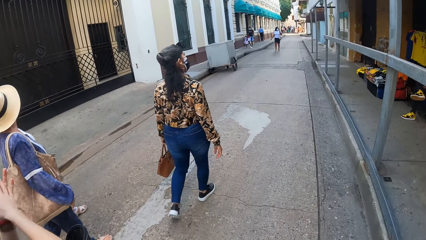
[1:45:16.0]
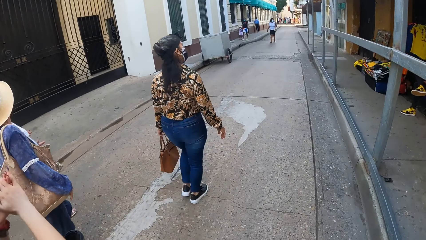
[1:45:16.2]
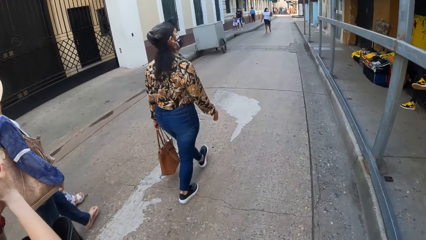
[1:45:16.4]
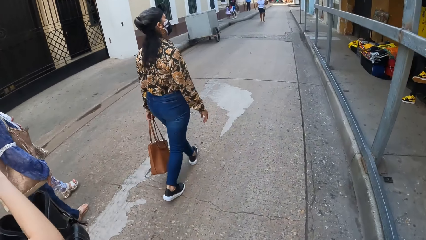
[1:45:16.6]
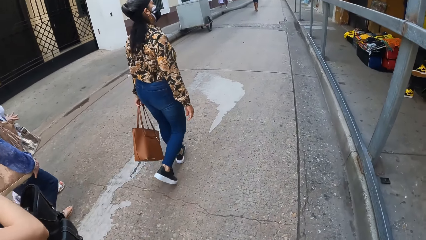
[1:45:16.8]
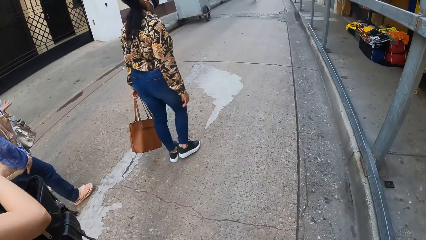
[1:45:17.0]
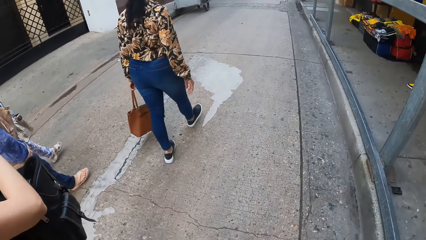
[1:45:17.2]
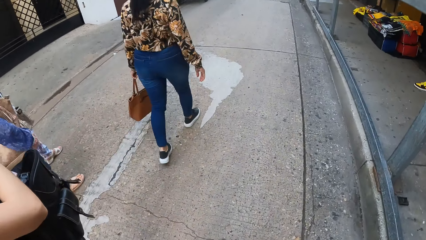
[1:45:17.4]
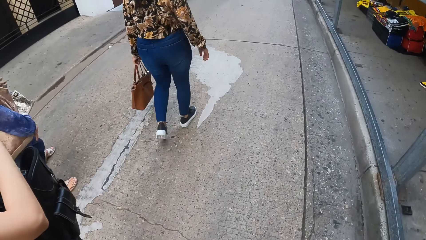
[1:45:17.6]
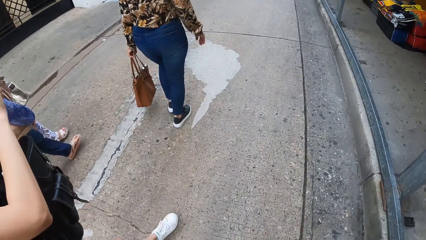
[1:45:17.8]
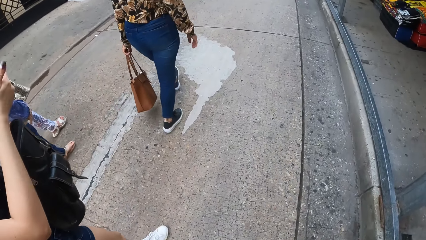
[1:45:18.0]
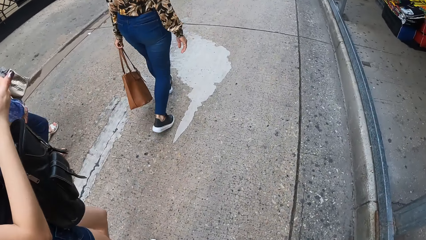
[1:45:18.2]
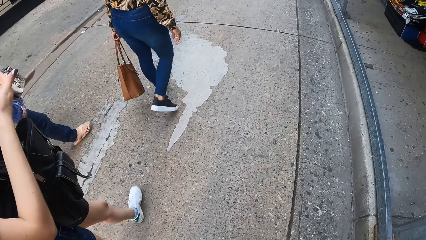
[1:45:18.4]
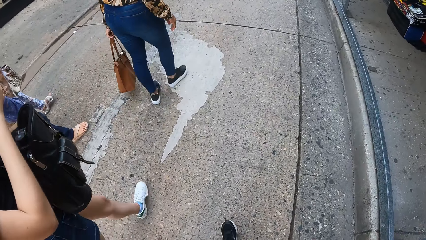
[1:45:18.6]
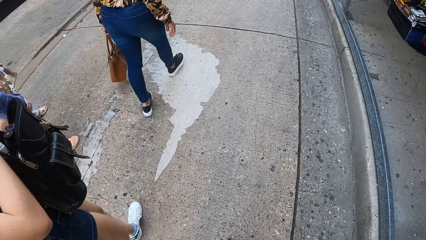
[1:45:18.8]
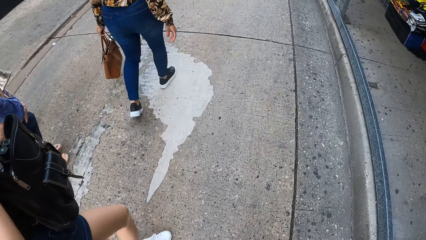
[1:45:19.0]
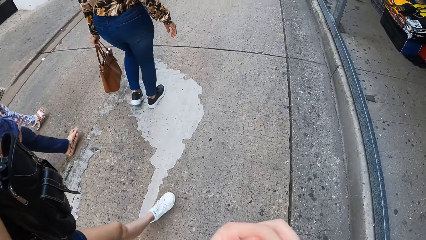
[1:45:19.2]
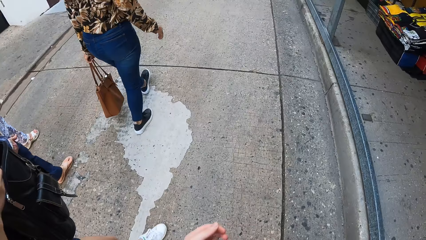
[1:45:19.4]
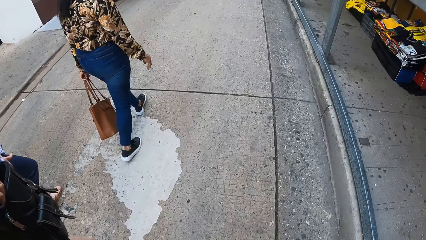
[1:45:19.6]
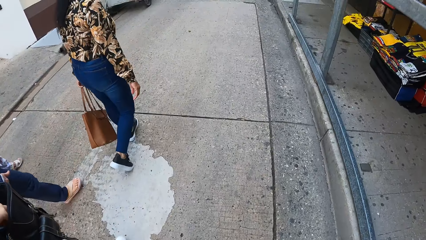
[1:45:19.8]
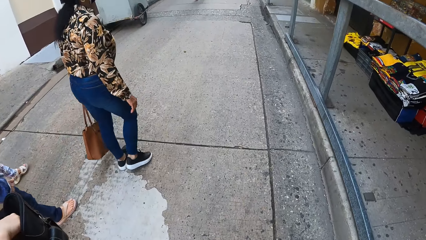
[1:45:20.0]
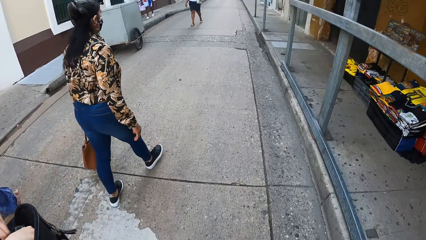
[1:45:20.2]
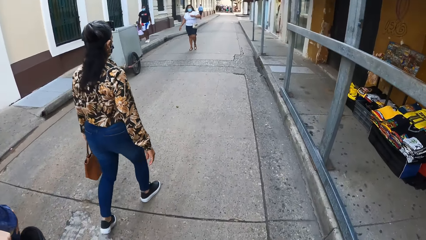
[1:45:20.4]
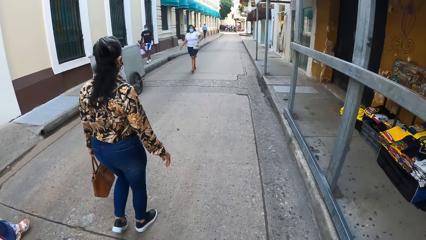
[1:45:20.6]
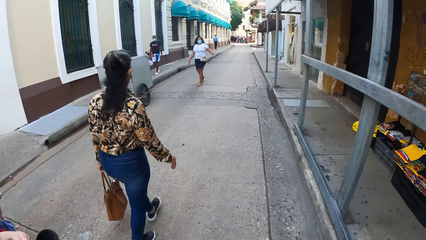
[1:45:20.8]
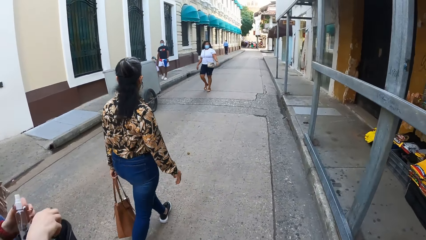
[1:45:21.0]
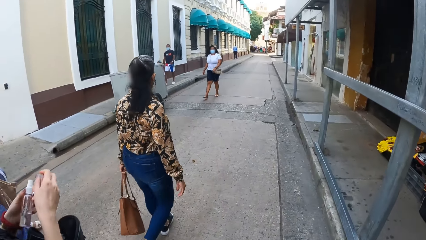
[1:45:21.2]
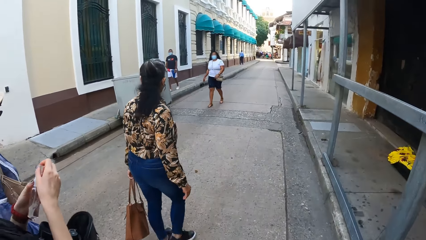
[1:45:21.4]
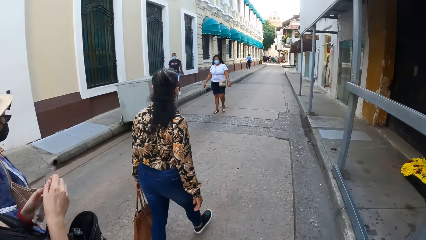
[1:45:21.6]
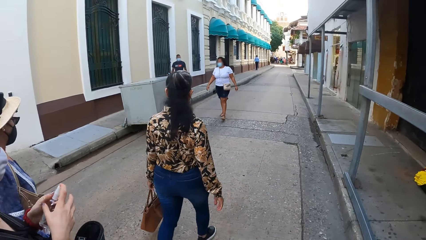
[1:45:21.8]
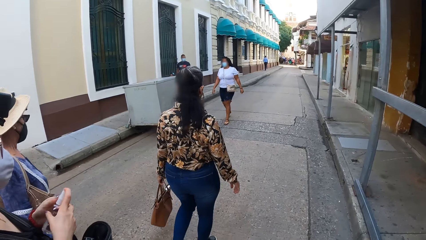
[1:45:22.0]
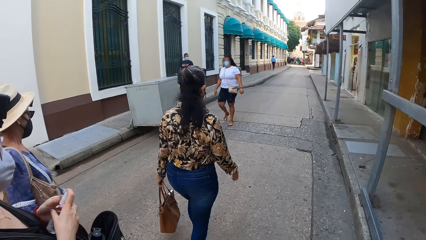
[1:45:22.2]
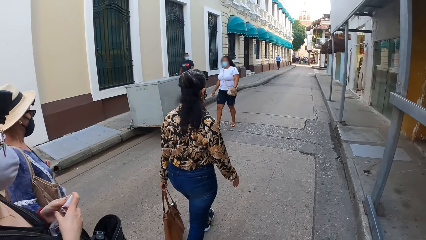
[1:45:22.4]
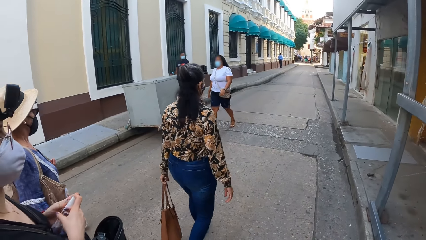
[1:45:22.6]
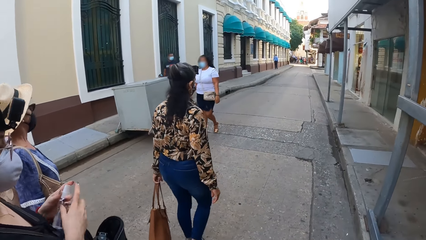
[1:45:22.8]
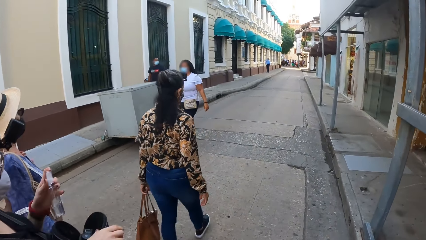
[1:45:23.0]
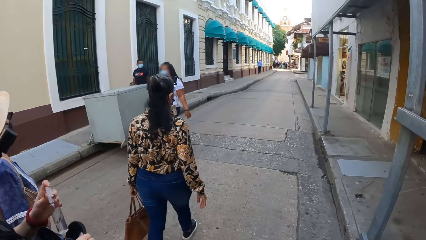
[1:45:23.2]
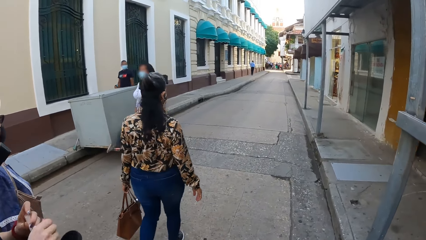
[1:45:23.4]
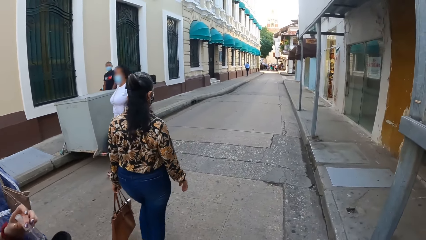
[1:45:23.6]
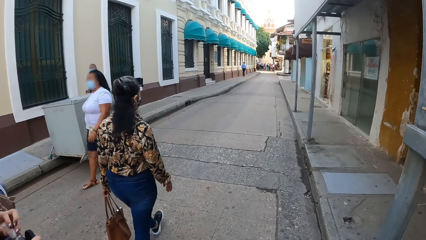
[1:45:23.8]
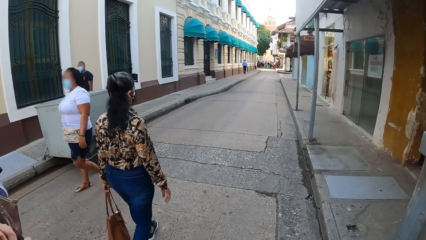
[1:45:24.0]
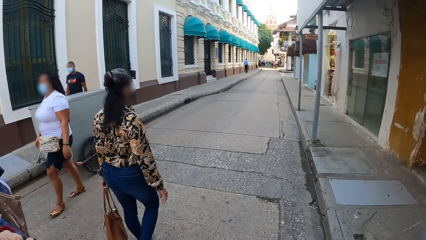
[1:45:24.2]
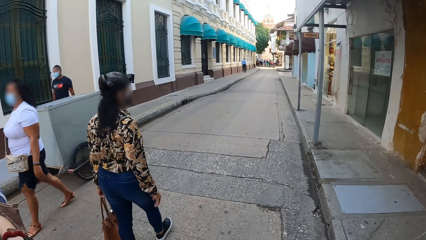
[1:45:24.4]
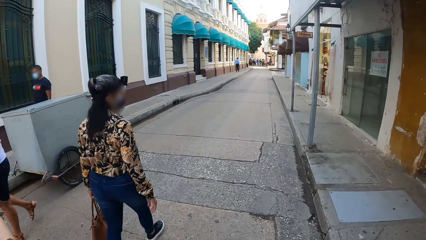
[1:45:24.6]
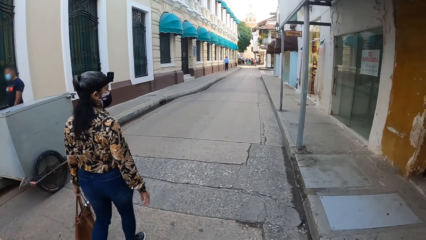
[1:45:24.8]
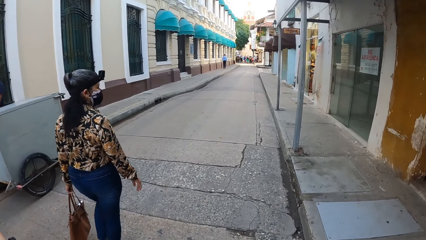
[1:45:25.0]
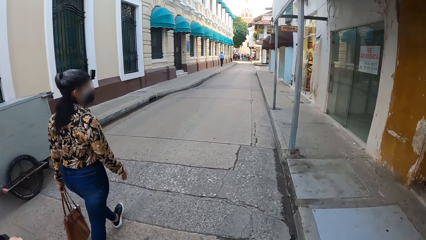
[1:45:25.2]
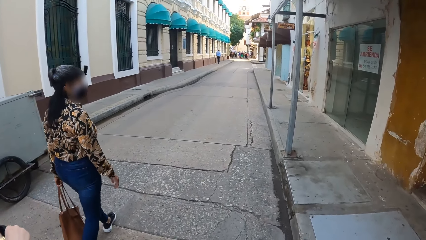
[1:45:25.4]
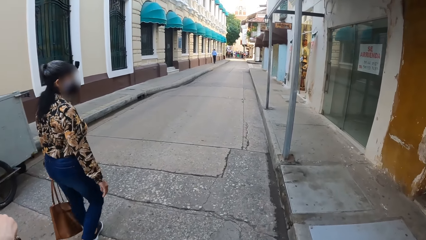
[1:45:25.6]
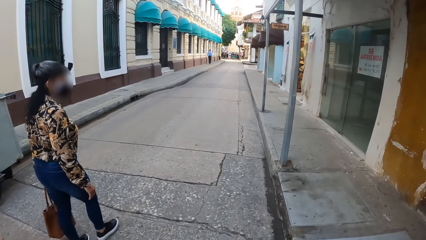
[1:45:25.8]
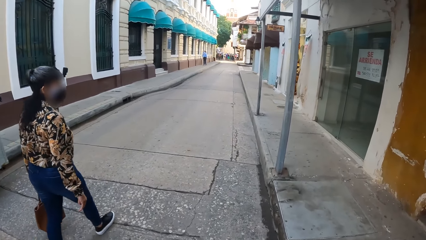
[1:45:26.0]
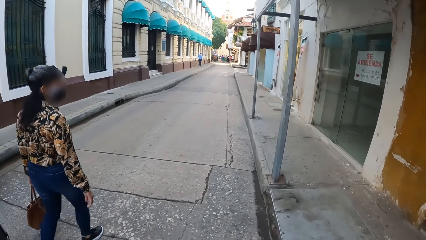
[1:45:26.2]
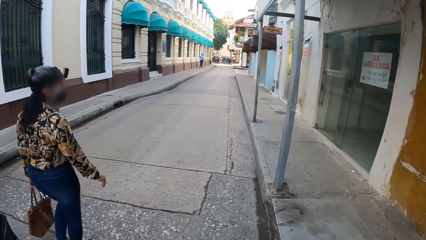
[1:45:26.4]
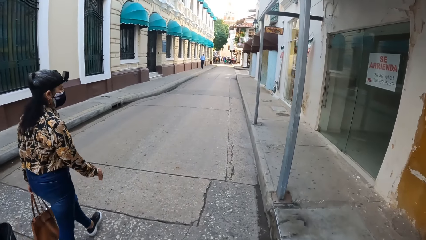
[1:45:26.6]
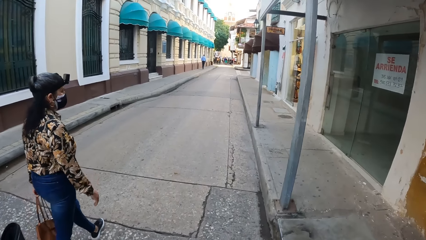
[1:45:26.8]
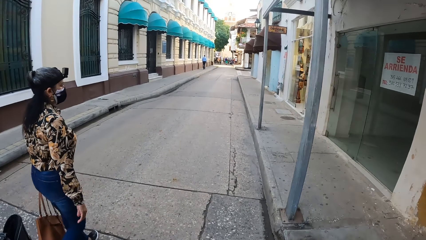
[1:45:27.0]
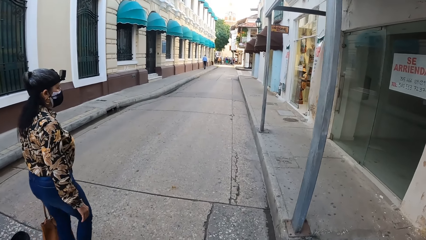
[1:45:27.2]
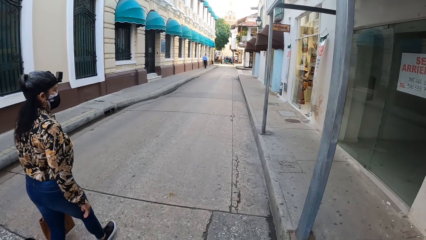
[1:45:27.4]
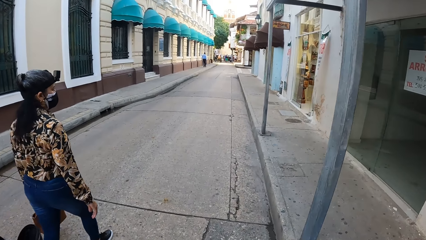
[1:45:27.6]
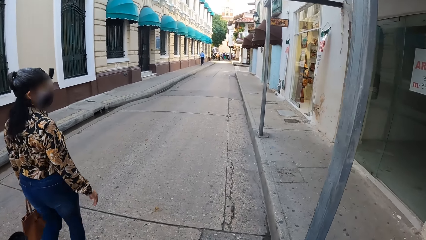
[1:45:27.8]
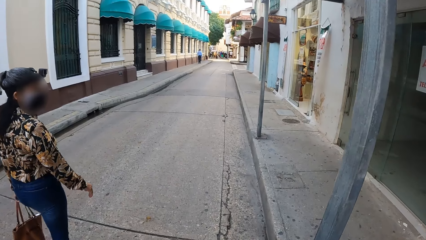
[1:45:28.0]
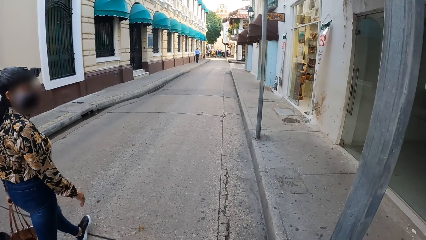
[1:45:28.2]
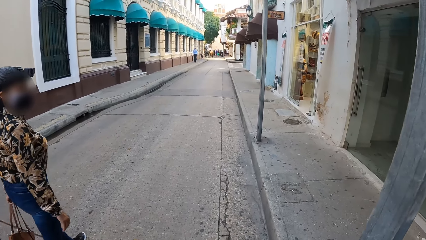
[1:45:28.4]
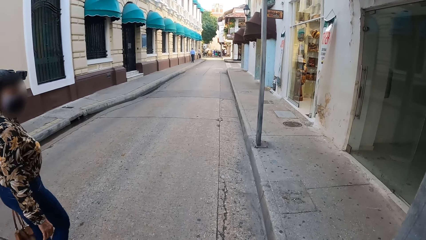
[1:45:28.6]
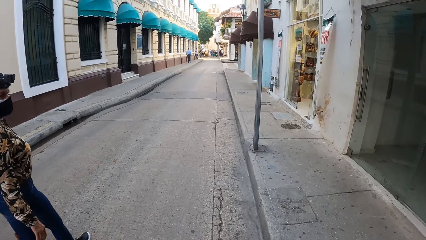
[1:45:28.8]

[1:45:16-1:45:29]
The woman picks up the perfume from the bag on her body with her right hand, places the cap on the perfume with her left hand, and puts the perfume in the bag on her body with her left hand.

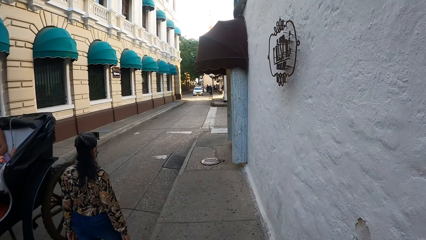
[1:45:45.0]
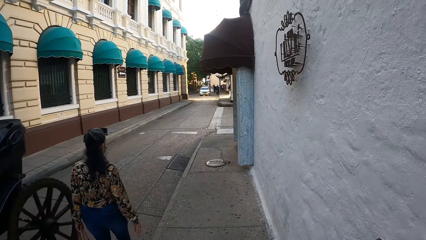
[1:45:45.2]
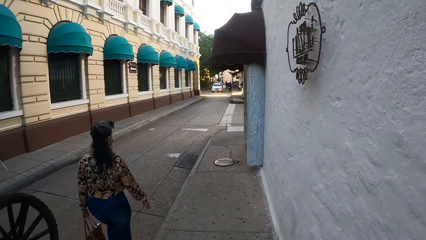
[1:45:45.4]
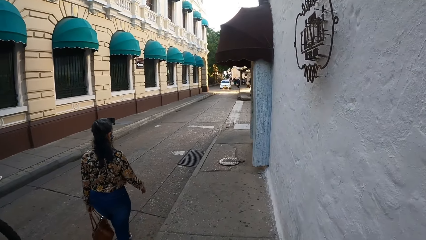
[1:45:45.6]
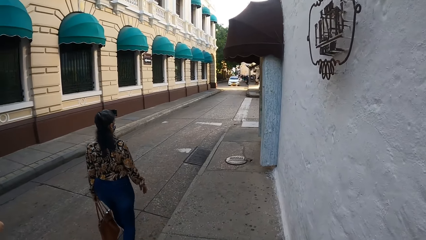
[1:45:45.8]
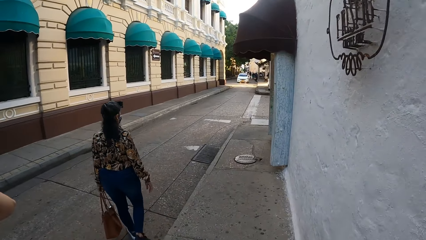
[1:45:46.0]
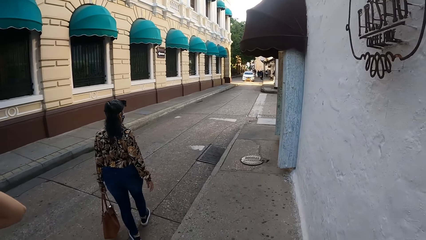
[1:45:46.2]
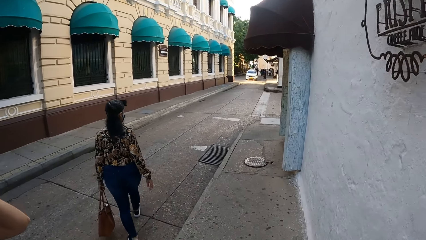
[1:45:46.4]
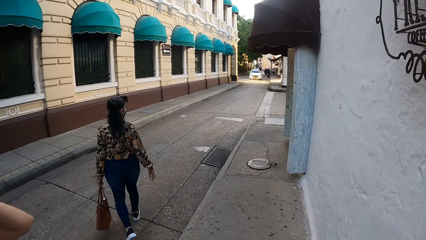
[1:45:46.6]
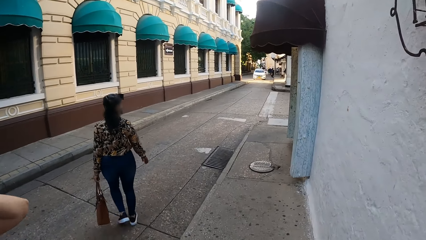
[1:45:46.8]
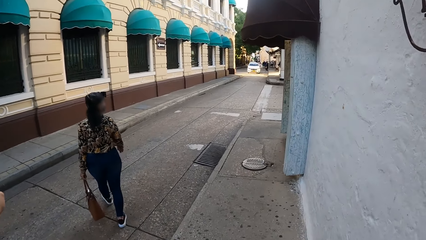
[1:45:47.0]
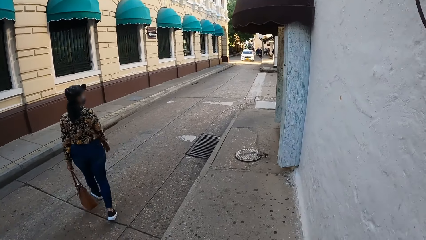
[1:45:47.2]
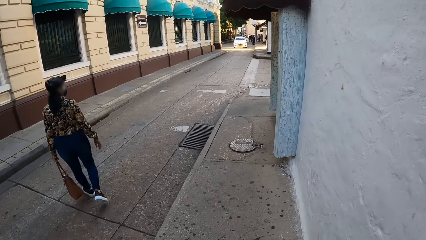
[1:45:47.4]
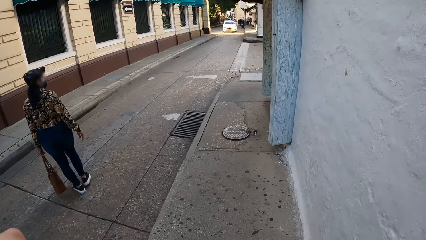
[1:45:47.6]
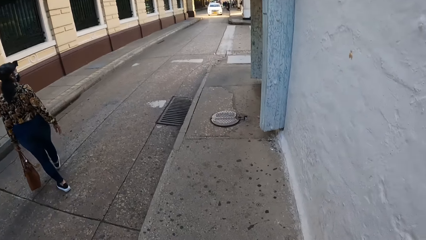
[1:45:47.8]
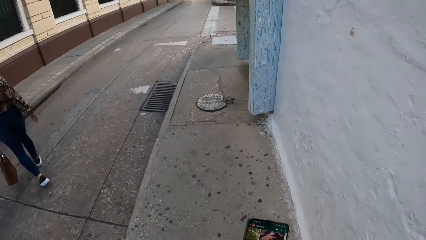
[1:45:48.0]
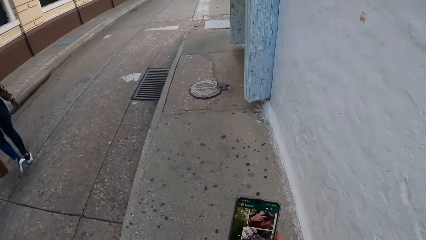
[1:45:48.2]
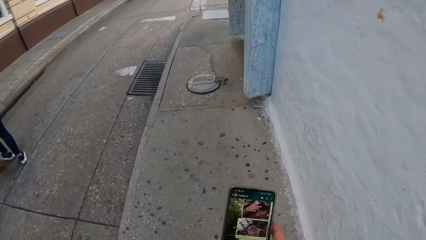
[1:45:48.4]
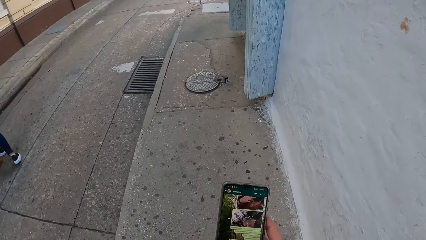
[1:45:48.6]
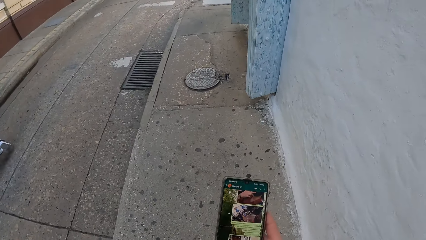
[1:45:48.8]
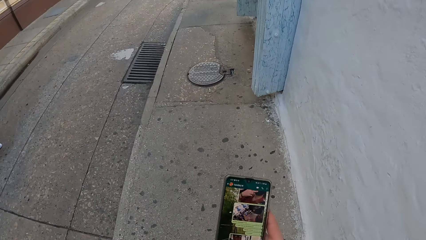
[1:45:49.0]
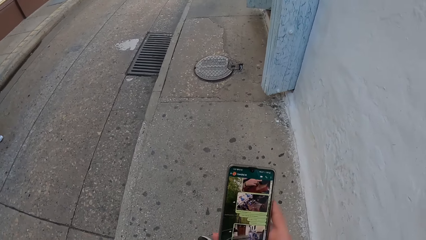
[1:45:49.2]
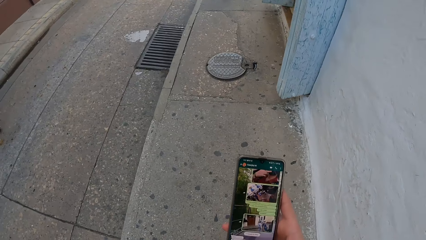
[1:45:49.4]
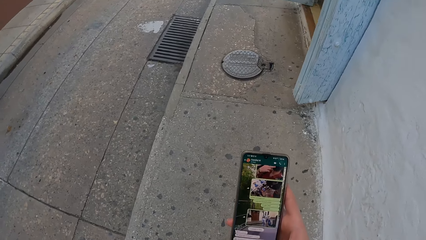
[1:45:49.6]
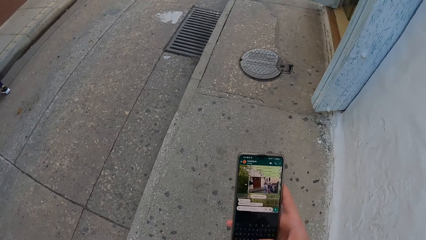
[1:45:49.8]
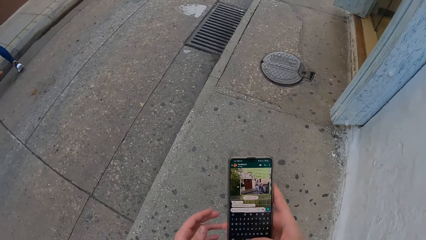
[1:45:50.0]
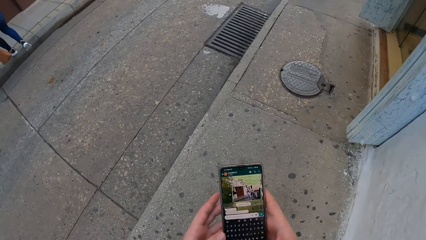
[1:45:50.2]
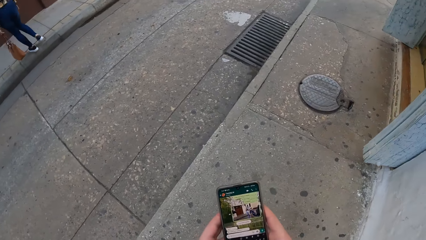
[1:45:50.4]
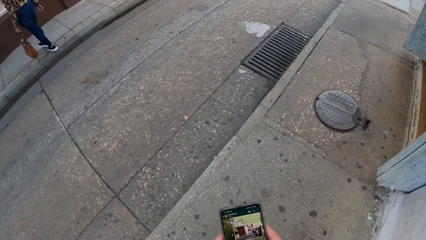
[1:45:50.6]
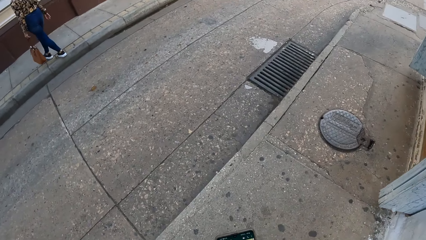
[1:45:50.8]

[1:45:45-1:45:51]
The woman crosses the road. The camera wearer operates the phone with his right hand.
